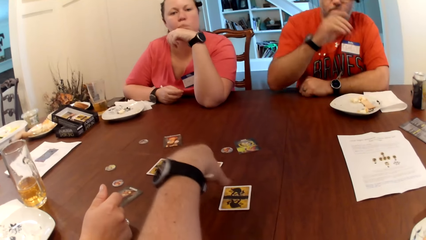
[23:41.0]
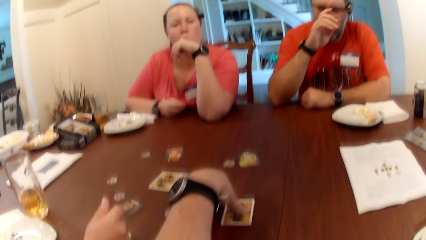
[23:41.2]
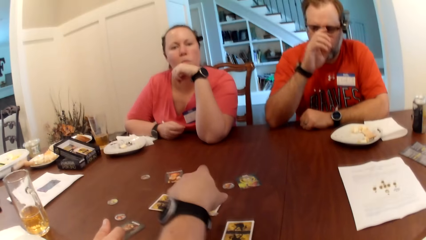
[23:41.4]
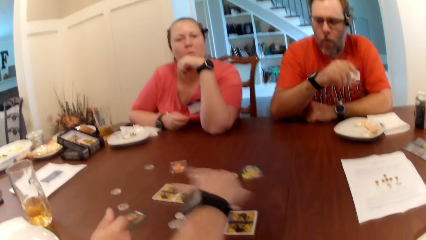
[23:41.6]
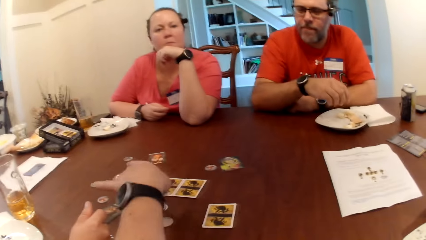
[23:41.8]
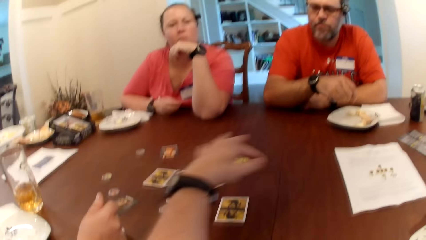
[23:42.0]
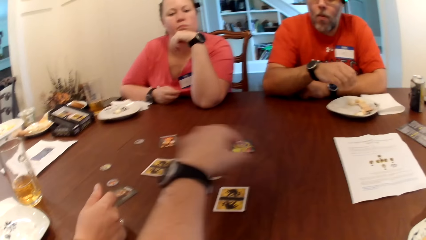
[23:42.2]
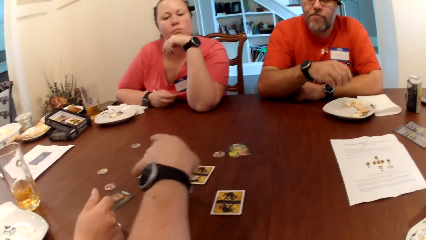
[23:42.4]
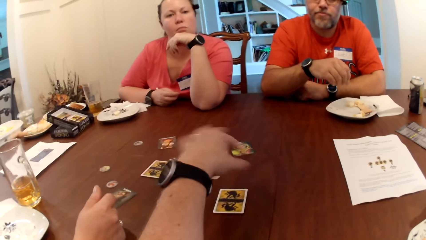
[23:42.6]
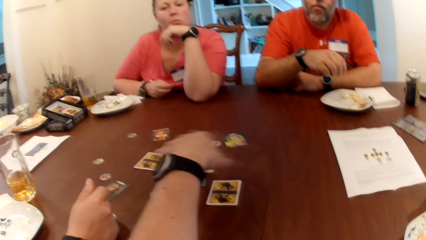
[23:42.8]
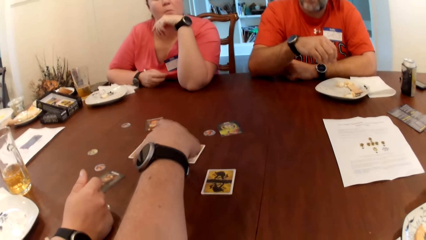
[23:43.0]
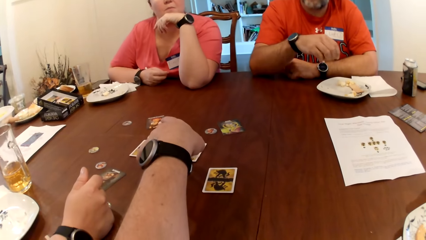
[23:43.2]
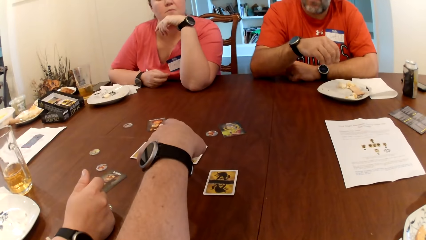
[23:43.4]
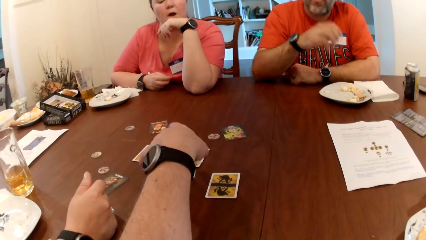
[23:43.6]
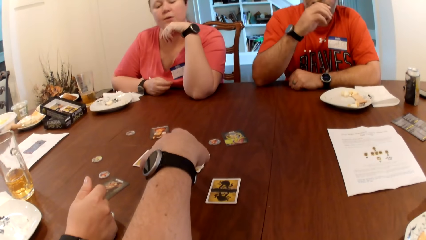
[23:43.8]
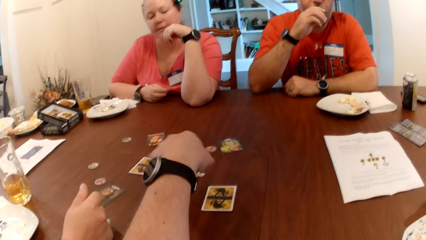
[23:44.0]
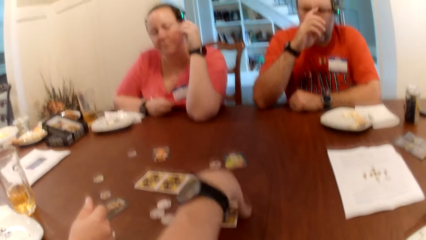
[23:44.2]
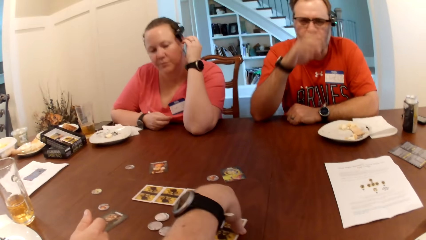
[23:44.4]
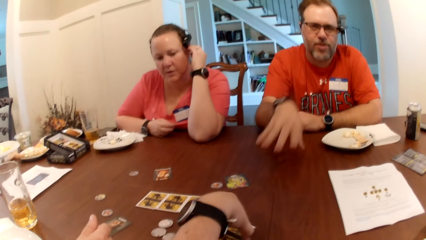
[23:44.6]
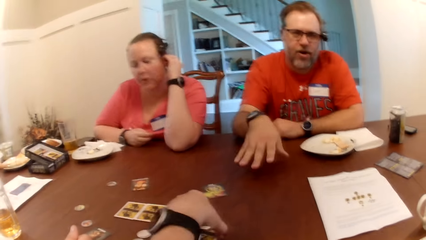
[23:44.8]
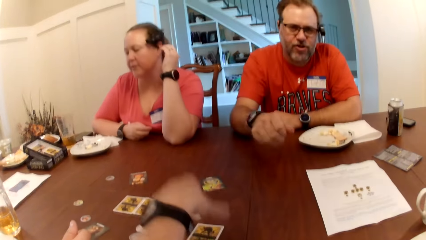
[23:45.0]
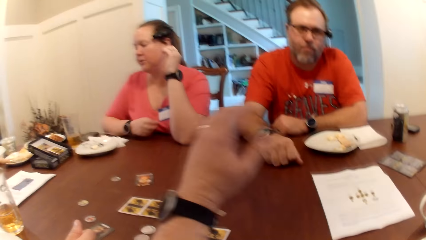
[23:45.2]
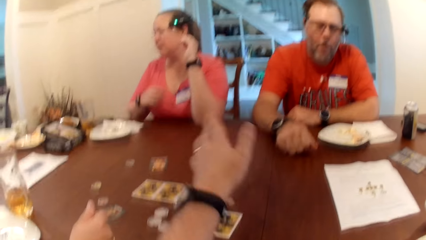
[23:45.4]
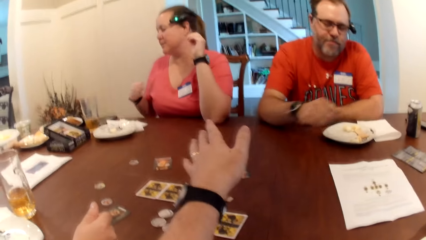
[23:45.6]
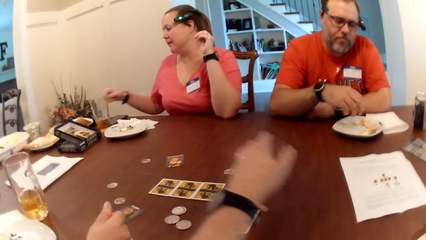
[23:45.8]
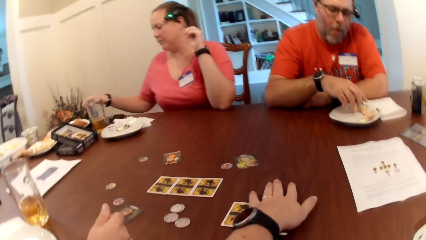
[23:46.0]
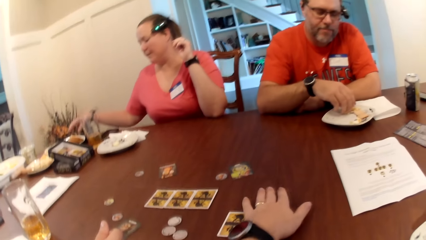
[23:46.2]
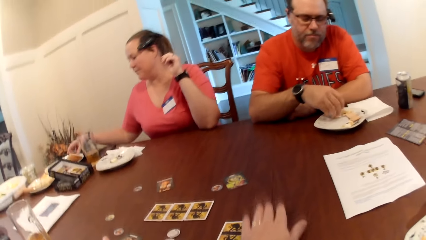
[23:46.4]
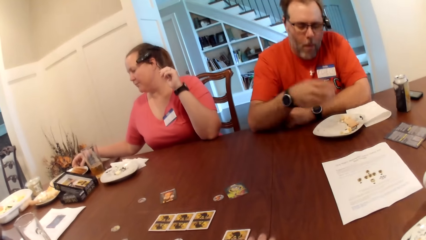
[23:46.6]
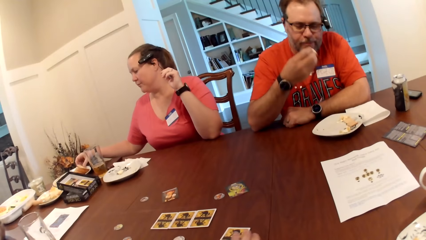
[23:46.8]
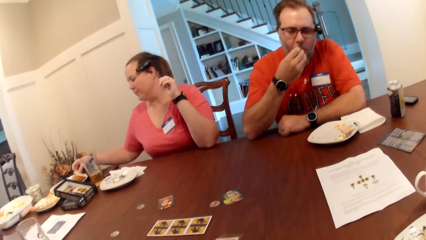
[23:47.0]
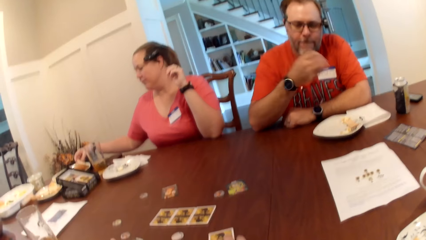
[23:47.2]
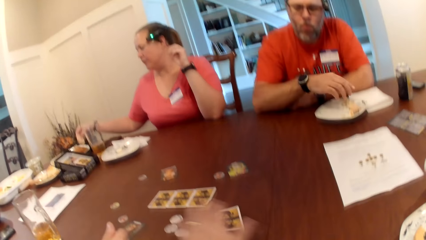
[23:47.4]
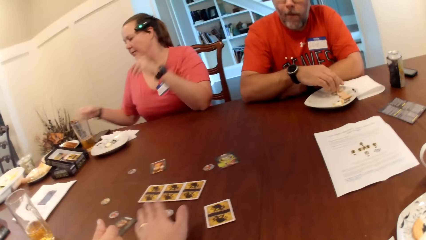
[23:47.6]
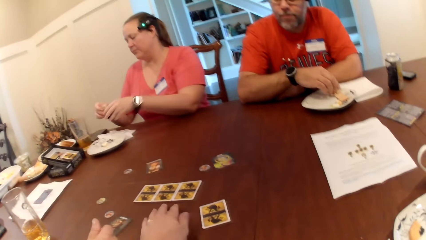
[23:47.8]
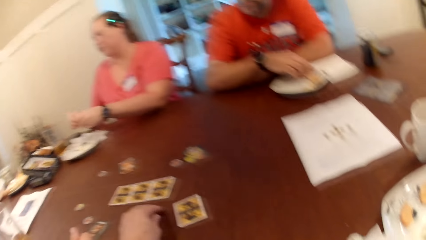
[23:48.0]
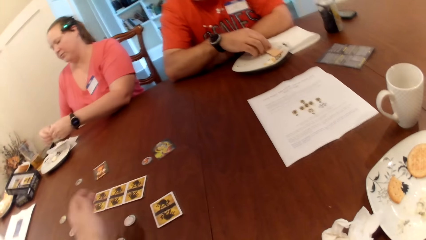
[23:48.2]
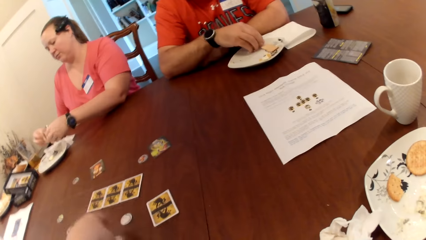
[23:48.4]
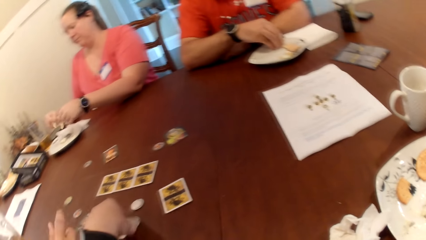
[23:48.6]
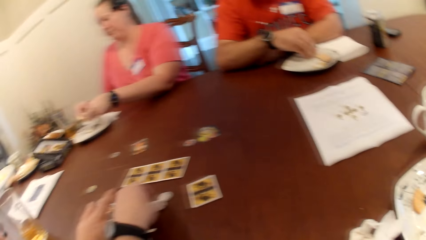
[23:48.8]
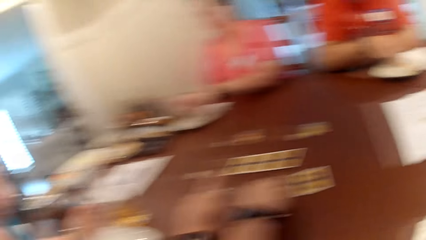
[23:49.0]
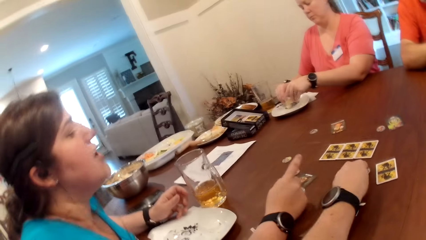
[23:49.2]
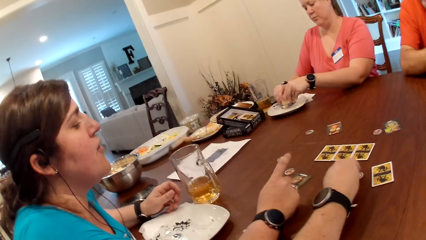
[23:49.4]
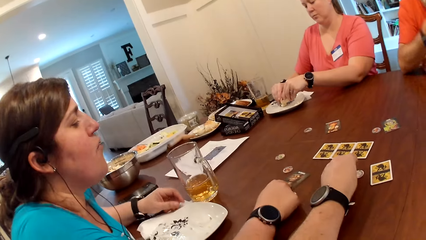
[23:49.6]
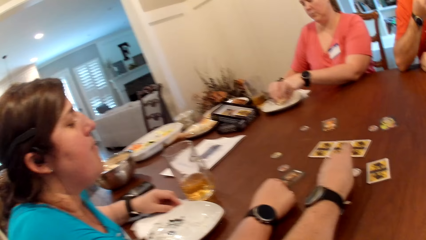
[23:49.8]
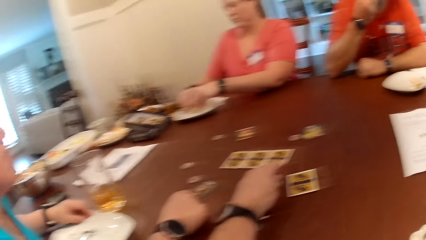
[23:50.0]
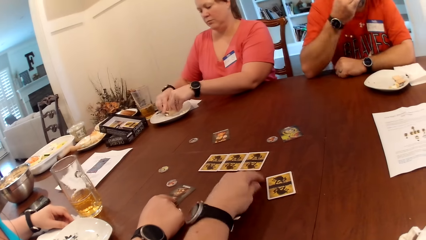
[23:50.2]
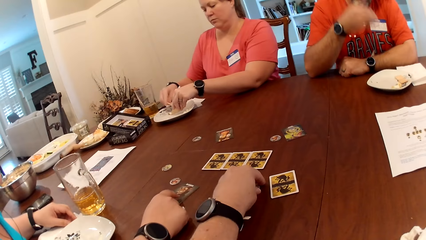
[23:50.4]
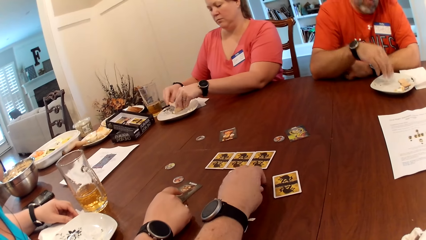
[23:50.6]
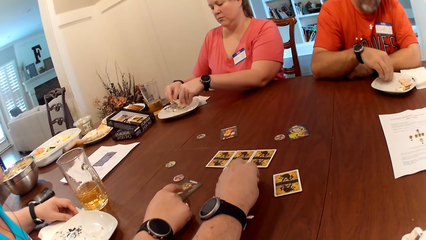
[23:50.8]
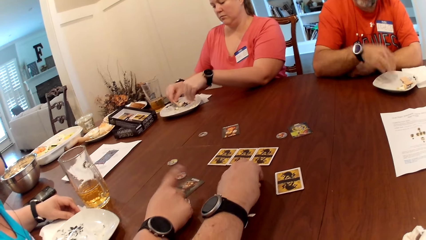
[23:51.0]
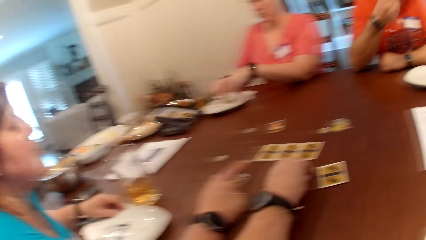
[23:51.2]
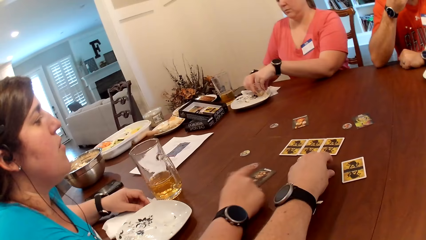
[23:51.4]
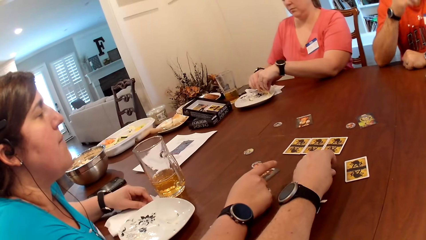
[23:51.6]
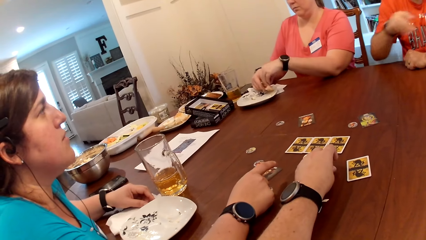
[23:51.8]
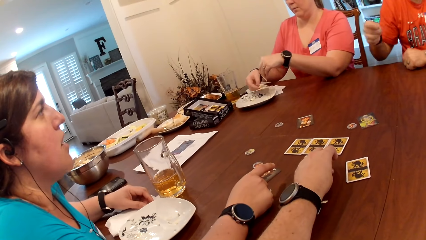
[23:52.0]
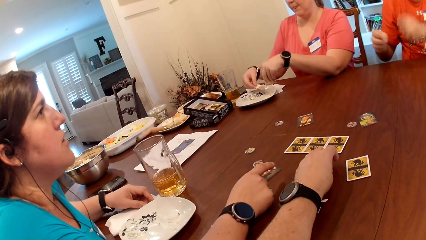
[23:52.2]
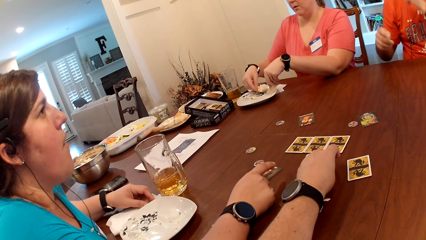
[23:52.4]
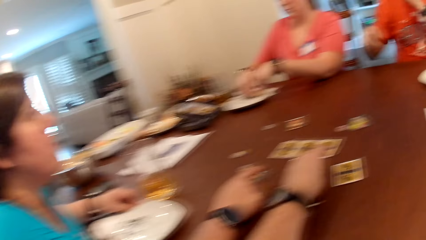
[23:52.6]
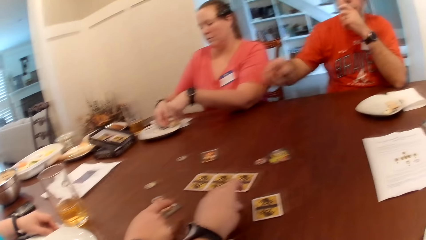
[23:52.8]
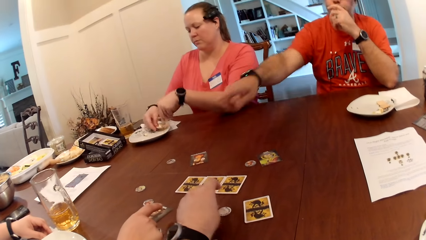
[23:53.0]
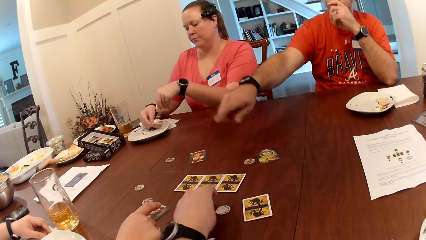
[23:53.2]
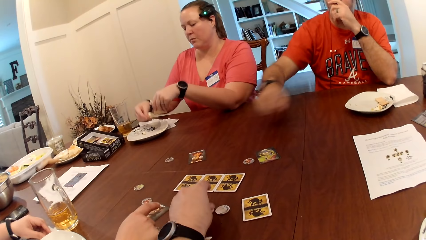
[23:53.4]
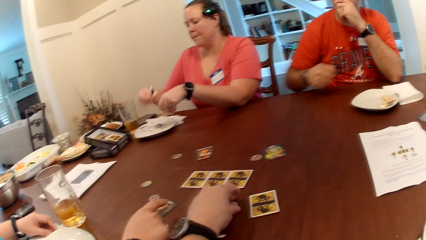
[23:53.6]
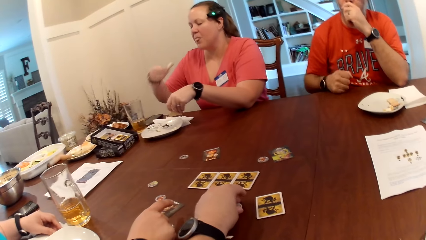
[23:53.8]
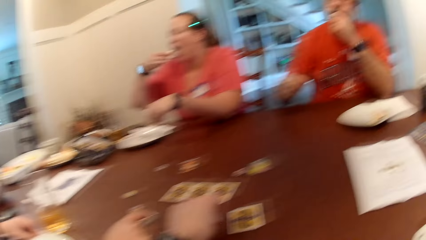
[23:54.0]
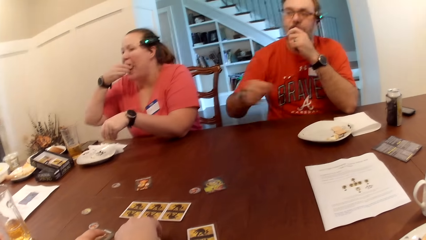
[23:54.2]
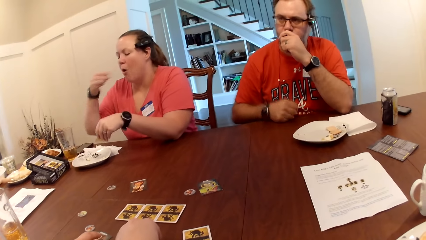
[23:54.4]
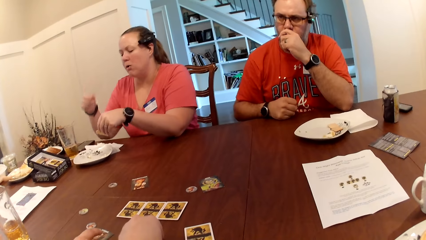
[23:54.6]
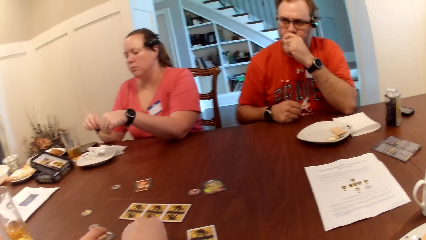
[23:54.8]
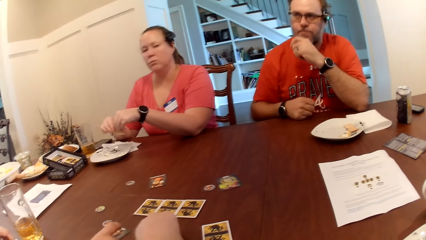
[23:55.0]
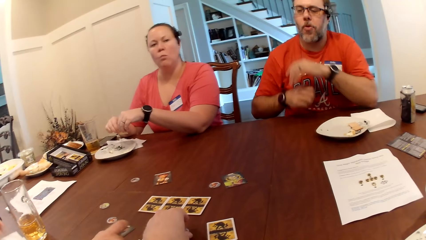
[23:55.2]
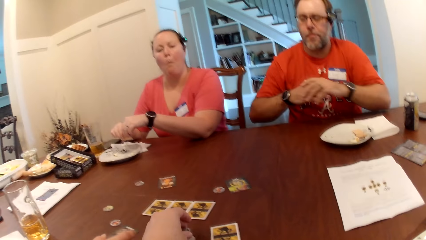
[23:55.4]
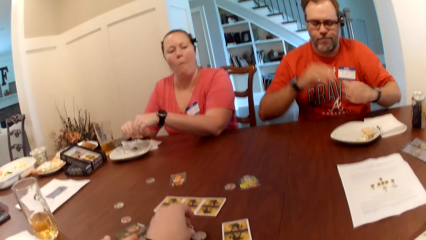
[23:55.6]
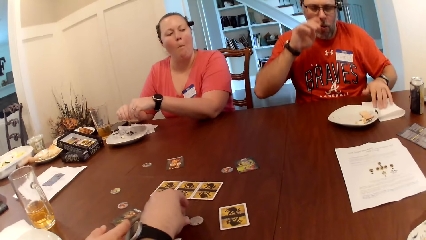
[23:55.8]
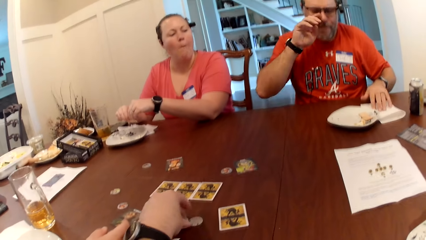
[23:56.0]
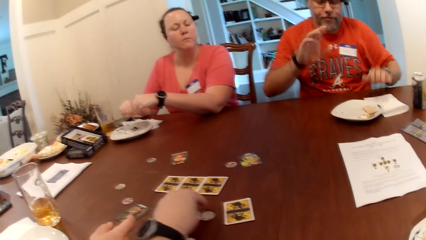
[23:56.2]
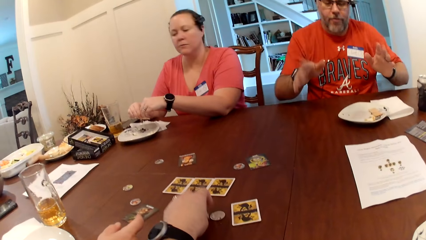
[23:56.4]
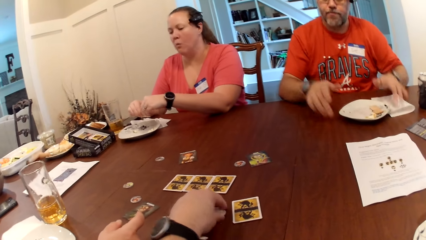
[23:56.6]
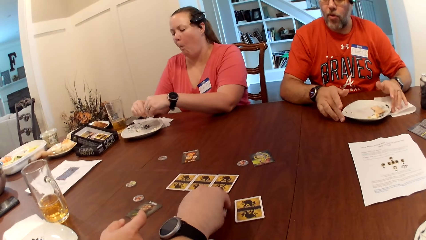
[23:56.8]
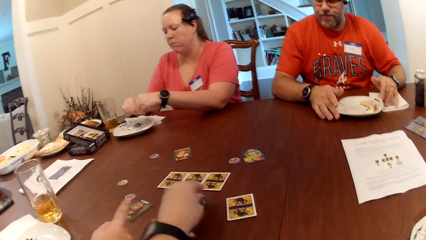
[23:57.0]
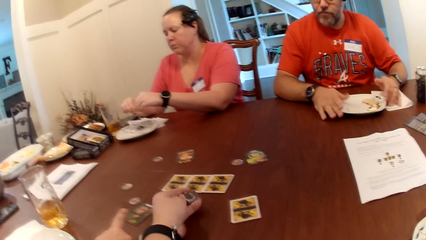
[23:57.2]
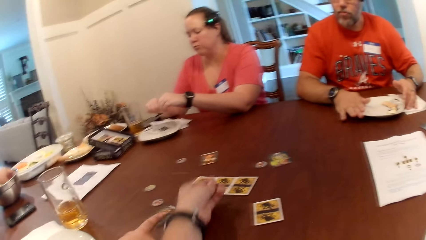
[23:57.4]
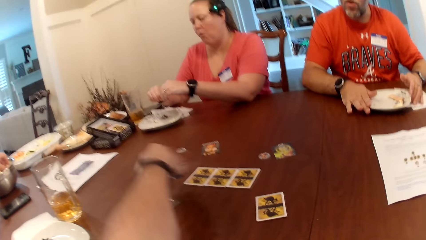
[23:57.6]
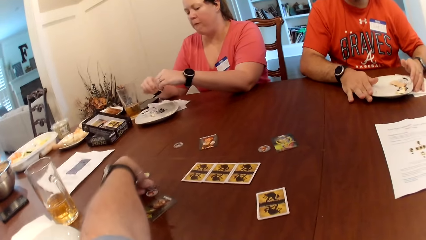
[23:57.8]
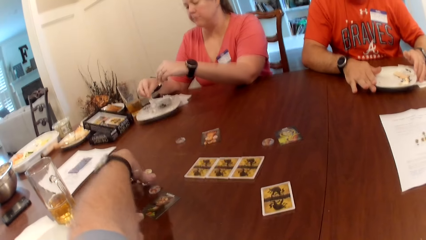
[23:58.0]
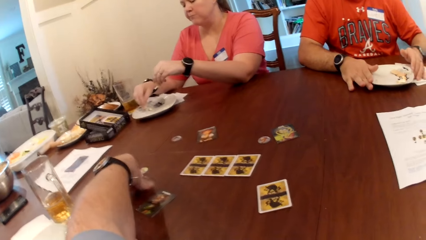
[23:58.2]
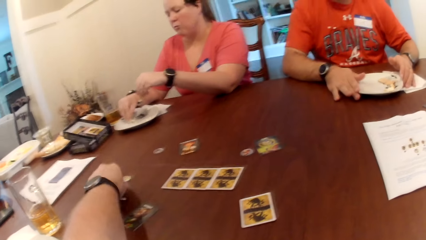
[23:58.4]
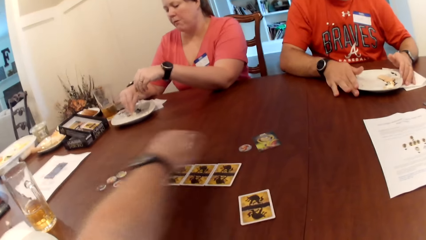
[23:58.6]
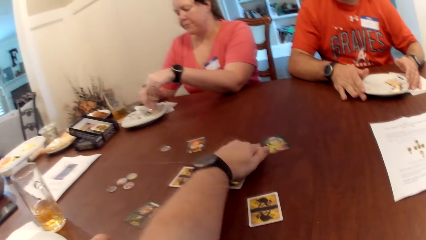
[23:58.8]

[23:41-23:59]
A man cleans his right hand with a tissue paper on the table. The man adjusts his eye glasses with his right hand. The camera wearer describes the card game with his left hand. The man adjusts his eye glasses with his right hand. The camera wearer bangs his left palm on the table. The man picks biscuits from the plate with his right hand. The camera wearer eats the biscuits with his right hand. A woman picks up a biscuit on the table with her right hand. The camera wearer adjusts a card label on the table with his left hand. He touches a card on the table. The woman eats the biscuit in her right hand. The man adjusts the plate with both hands. The camera wearer picks up the card label on the table with his left hand. The man adjusts the table on the table with both hands. The camera wearer drops the card label on the table with his left hand.
